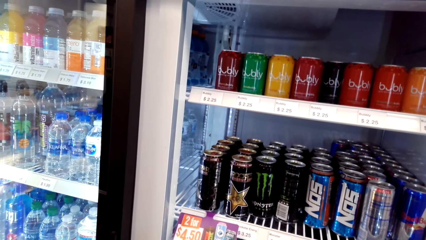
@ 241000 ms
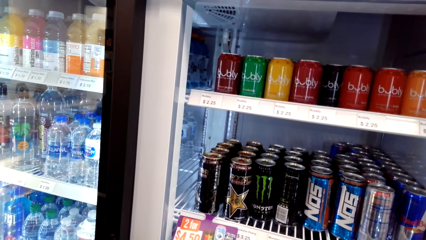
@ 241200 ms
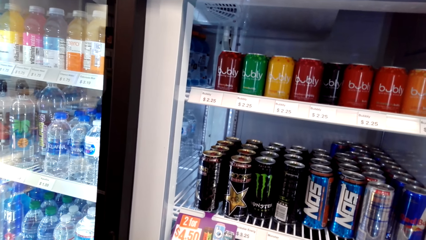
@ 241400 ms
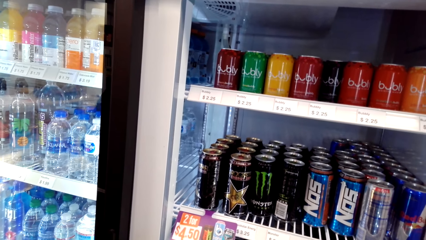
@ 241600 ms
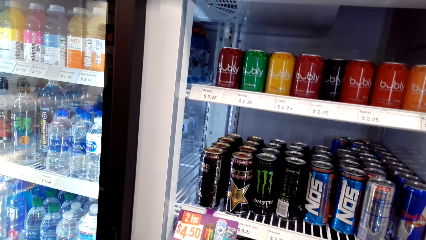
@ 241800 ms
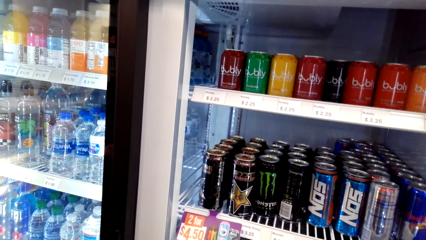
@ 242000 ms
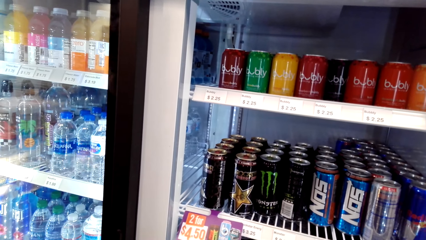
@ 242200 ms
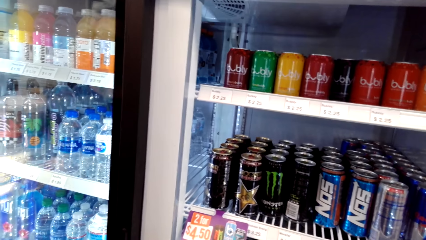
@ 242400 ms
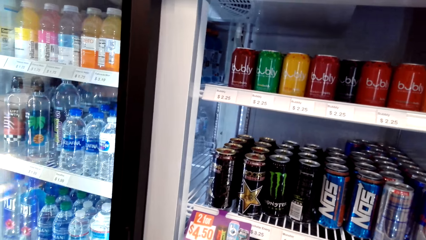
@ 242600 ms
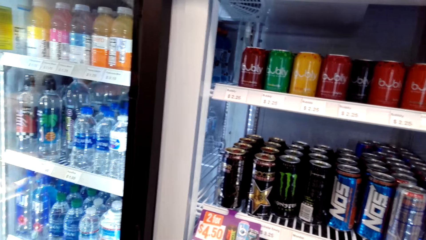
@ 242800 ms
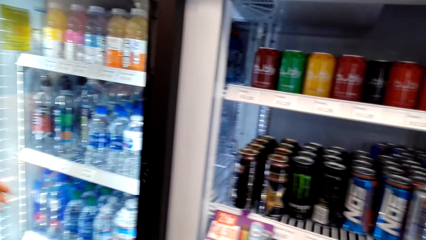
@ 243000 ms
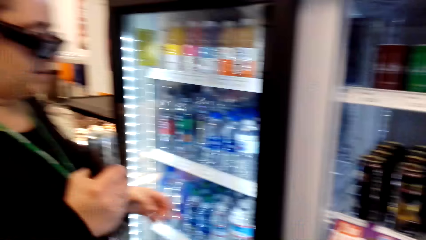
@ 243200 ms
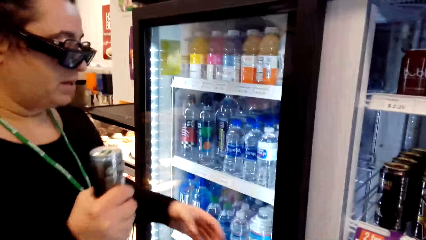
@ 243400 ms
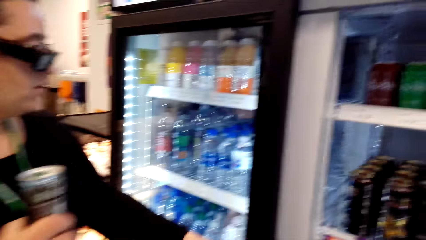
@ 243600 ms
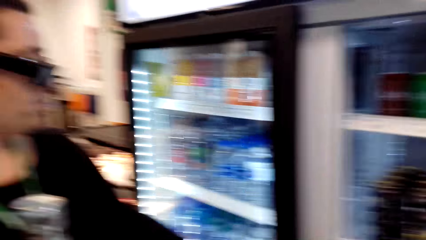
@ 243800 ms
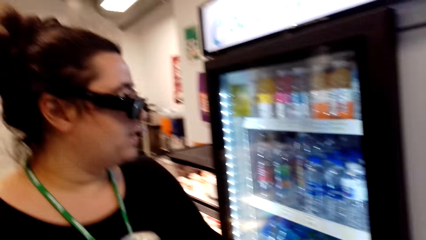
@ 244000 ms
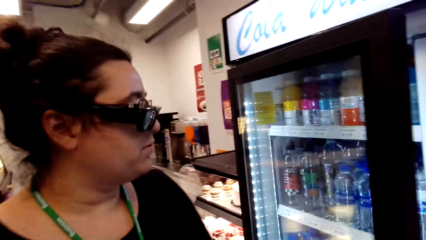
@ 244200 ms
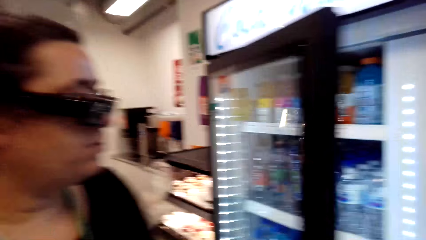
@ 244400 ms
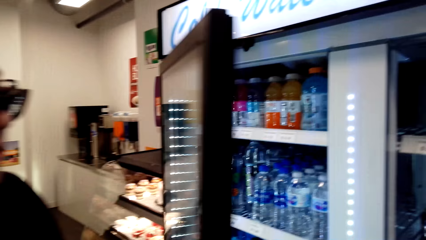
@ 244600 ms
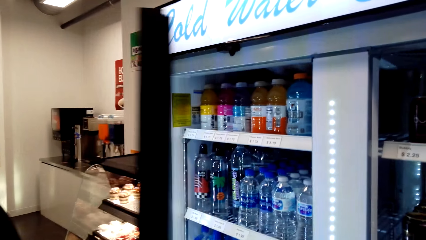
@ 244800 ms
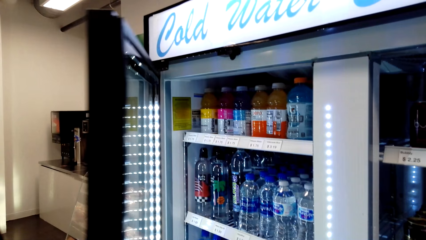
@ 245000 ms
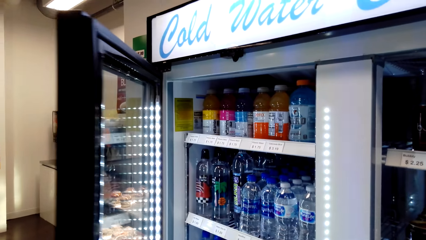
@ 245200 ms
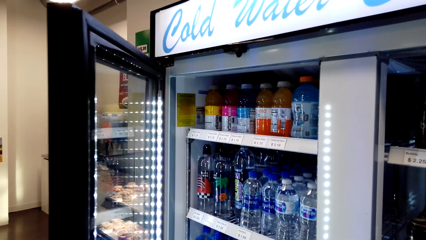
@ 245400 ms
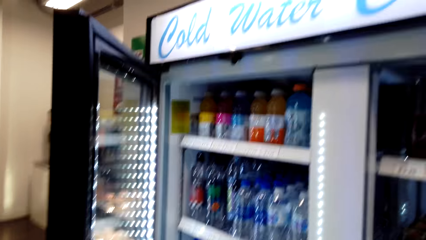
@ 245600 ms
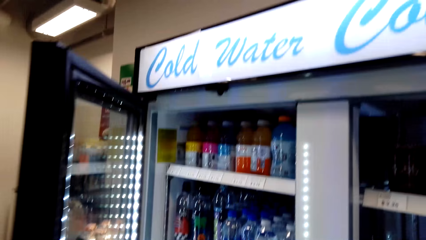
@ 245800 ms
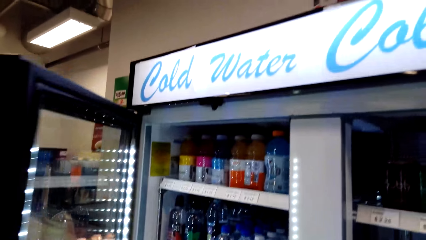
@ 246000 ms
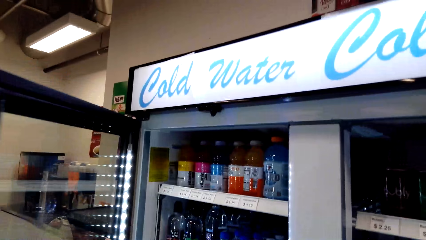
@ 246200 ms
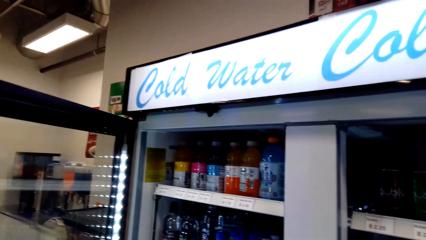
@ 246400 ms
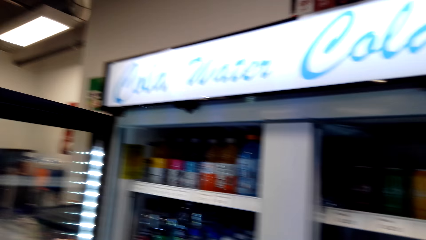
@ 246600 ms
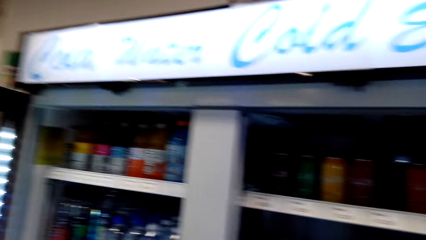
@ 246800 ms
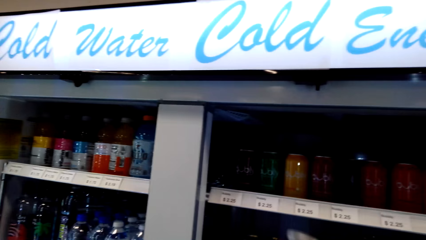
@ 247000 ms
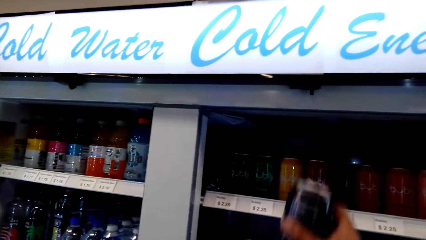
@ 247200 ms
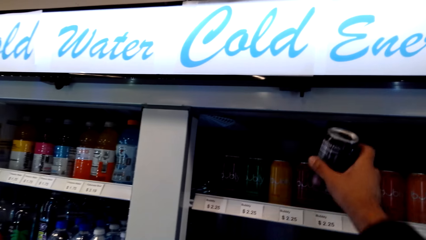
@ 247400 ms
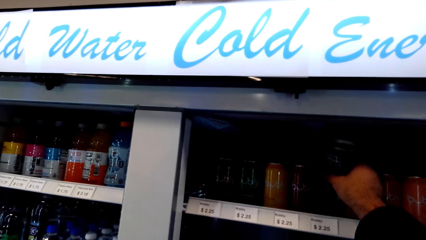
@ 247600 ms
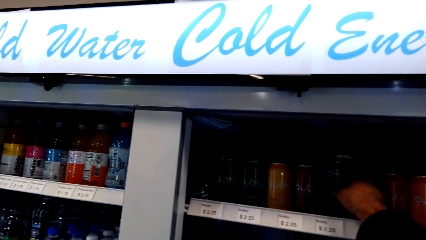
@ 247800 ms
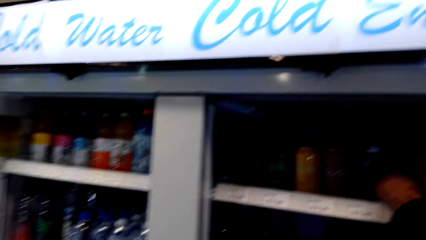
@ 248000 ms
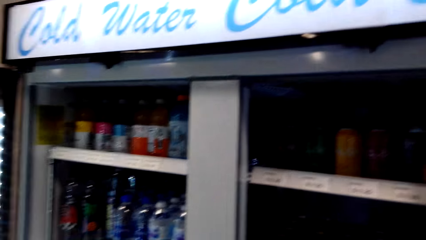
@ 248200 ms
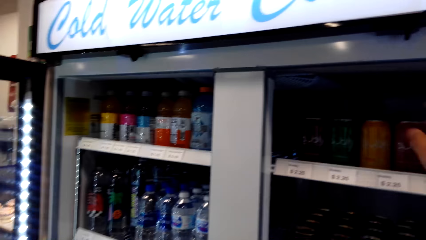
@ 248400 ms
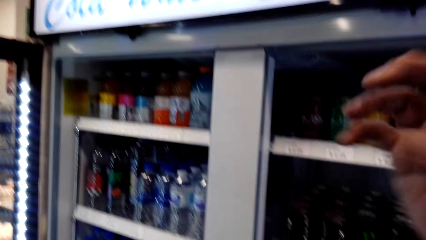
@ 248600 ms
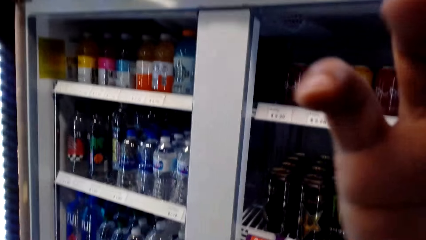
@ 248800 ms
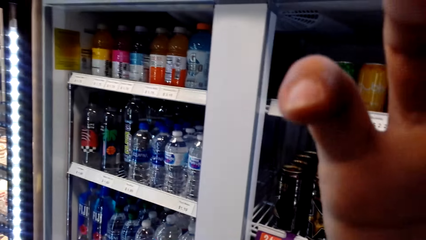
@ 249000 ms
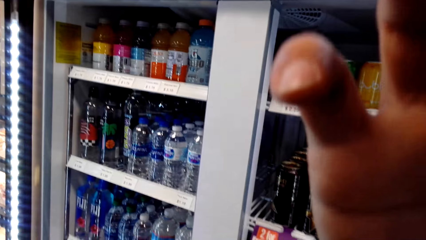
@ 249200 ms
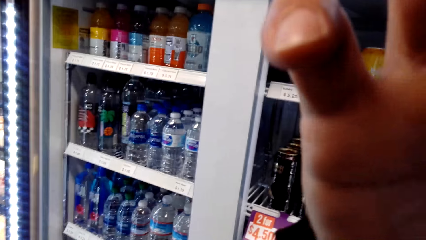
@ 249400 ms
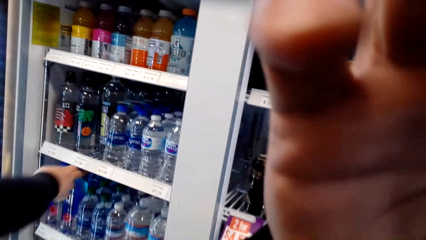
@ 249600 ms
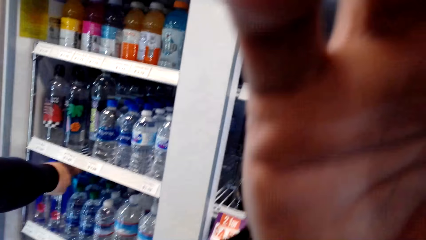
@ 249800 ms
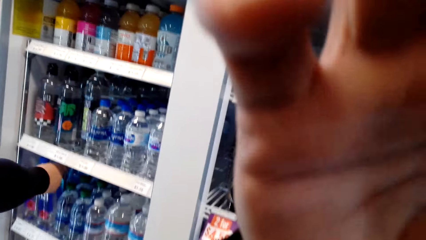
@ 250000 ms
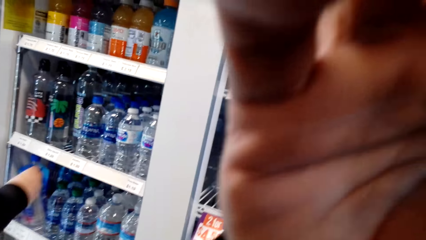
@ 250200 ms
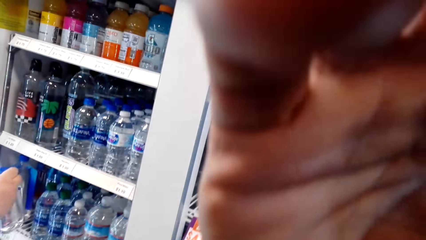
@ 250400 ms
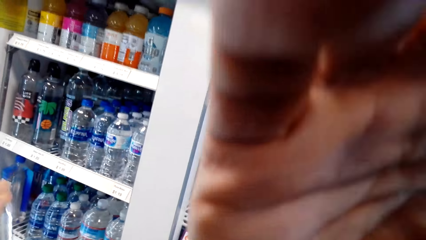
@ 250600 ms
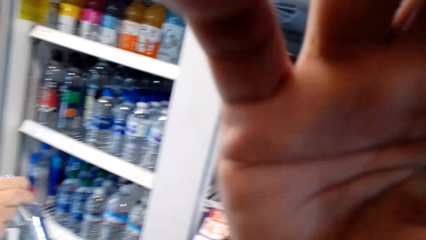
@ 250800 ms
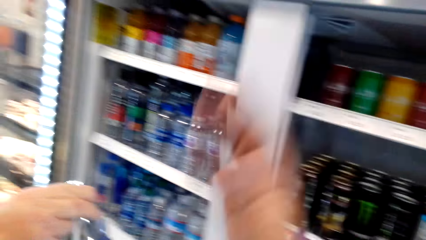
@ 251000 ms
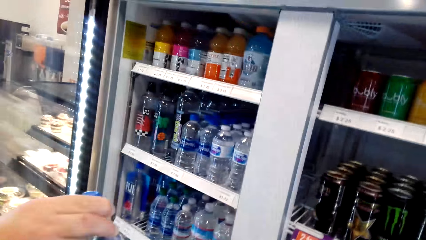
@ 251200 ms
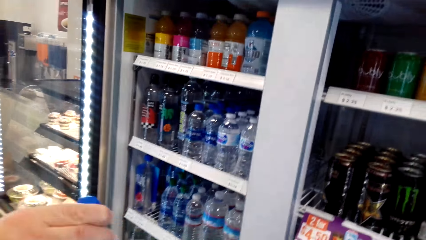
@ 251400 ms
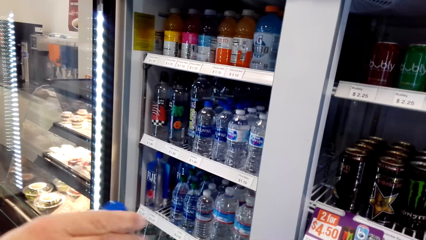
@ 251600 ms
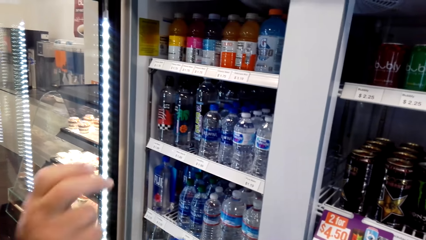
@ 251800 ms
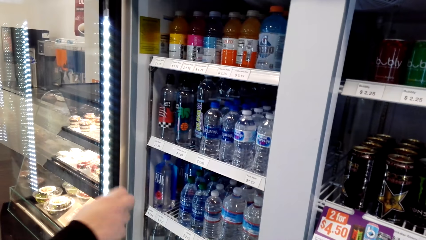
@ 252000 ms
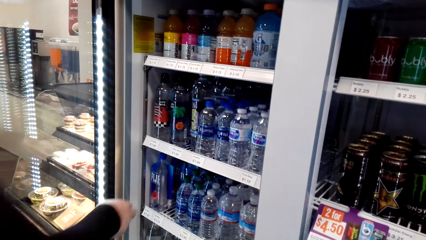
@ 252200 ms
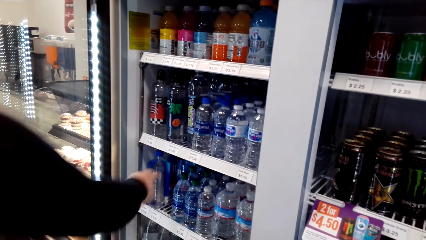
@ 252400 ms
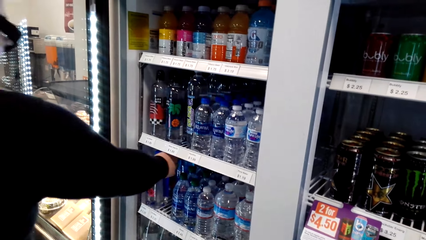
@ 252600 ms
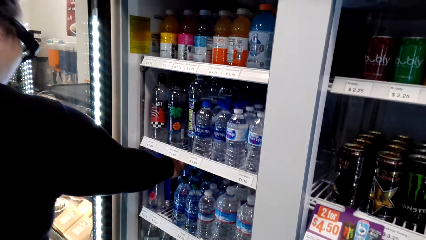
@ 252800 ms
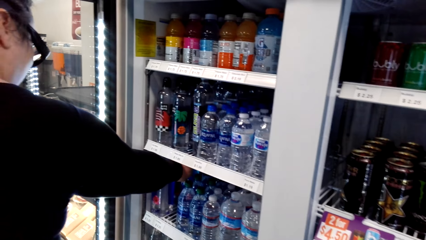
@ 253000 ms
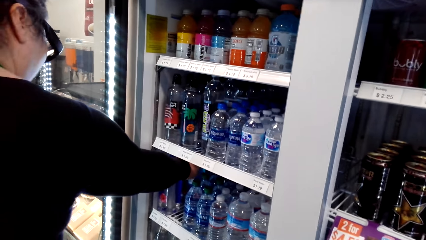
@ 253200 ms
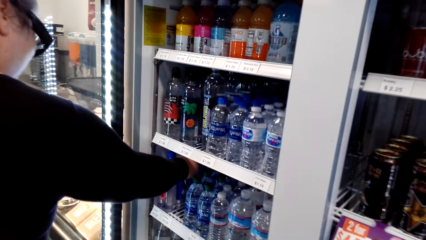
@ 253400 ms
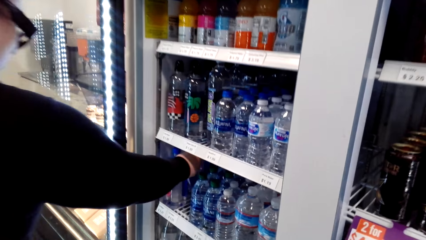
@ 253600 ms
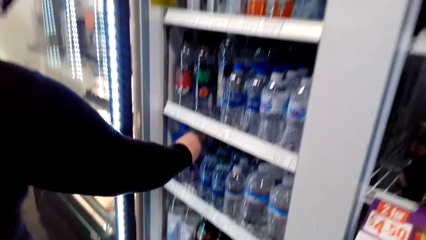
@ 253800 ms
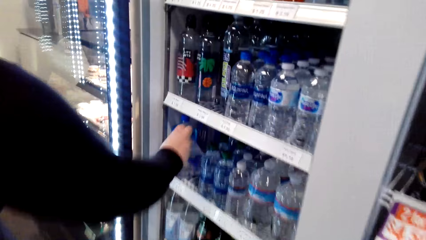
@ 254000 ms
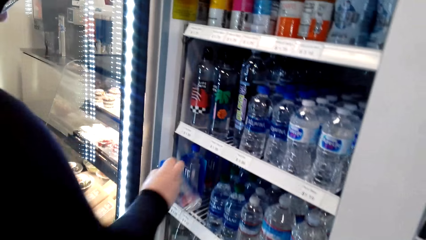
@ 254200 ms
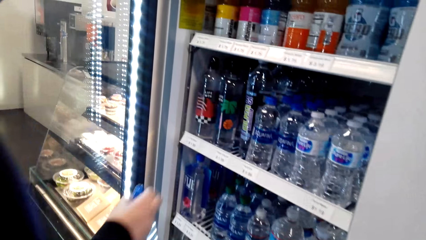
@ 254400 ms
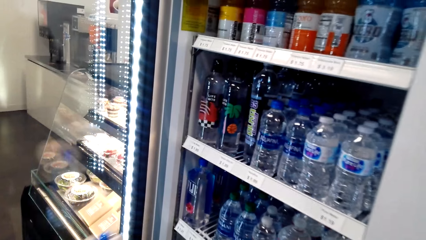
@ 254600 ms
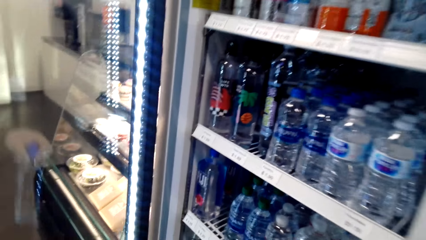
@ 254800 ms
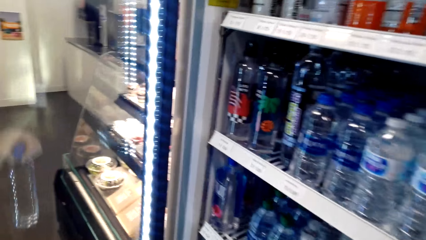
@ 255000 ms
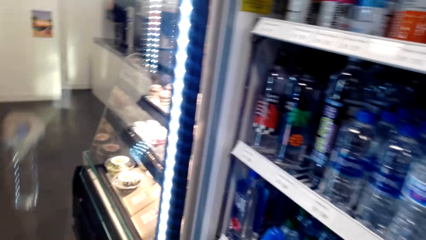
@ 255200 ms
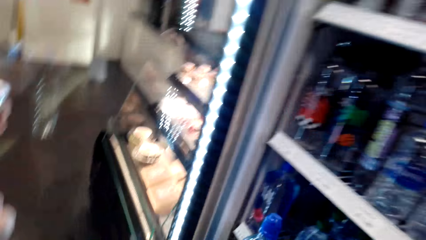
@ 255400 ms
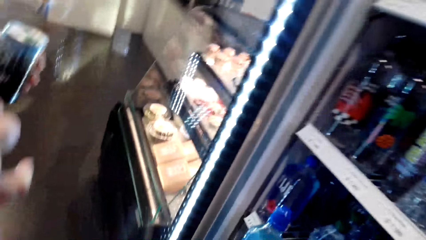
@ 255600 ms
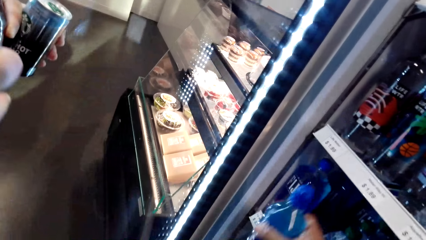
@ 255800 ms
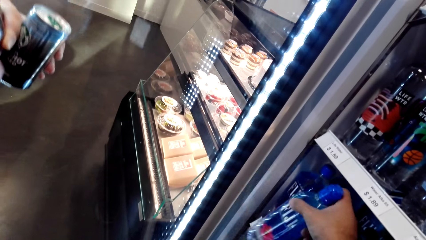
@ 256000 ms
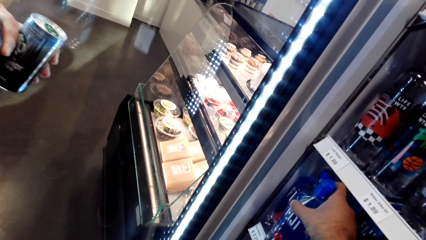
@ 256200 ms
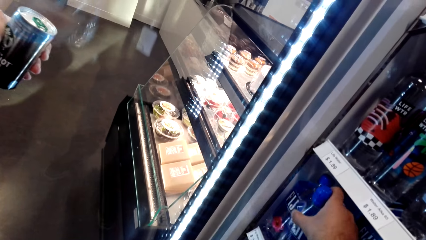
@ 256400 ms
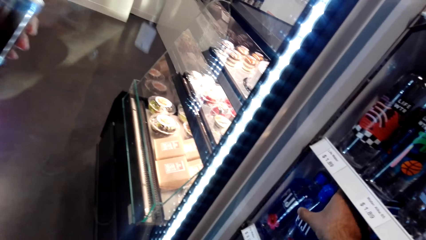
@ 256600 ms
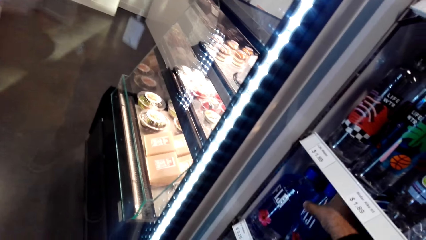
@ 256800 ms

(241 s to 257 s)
A woman moves around and opens the fridge. The camera wearer puts a can in the fridge. They scratch their head. The woman picks up a bottle of water in the fridge. The camera wearer looks around. The woman gives the camera wearer a bottle of water. The camera wearer picks up the bottle of water from the woman. They look around. The woman picks up a bottle of water in the fridge and holds a can. The camera wearer puts the bottle of water in the fridge.
